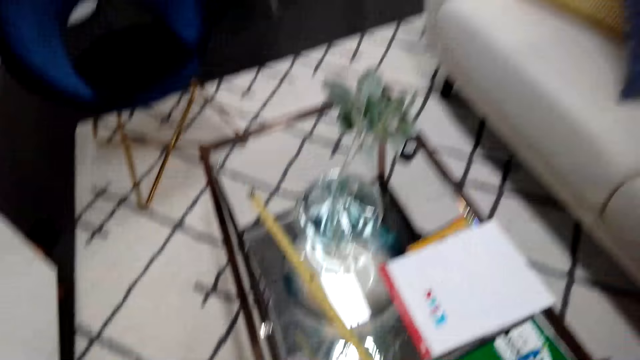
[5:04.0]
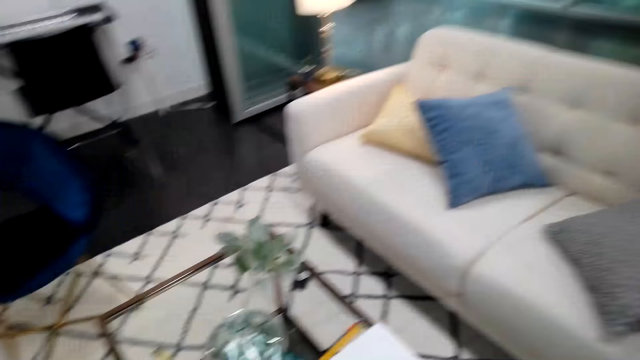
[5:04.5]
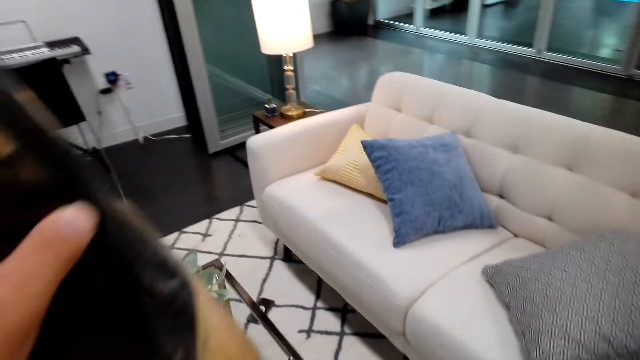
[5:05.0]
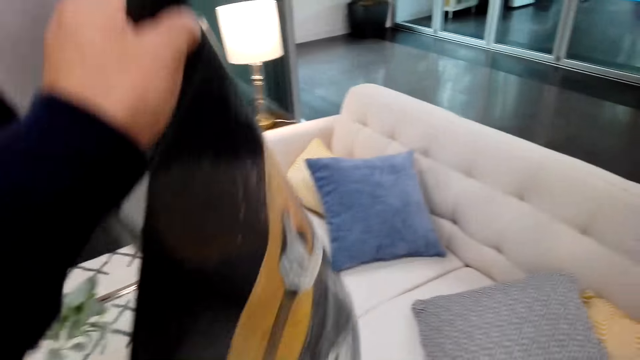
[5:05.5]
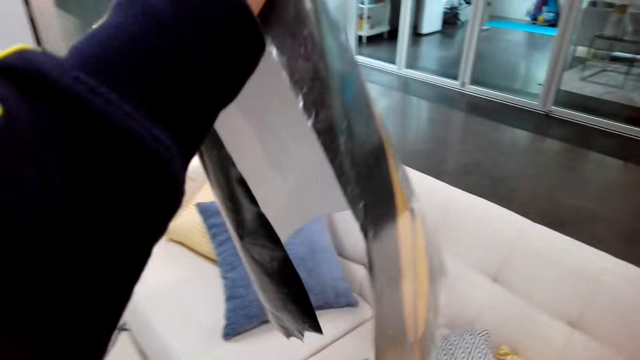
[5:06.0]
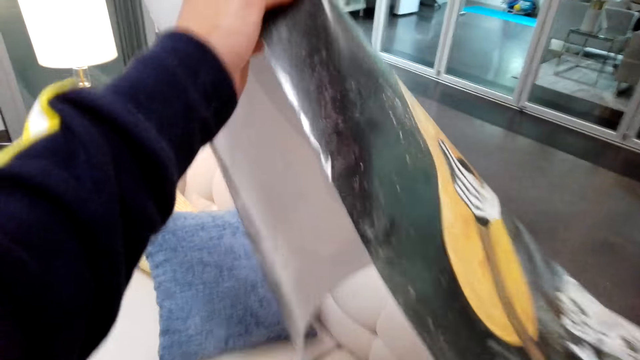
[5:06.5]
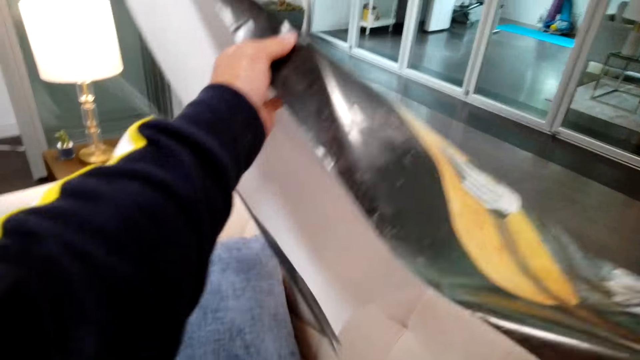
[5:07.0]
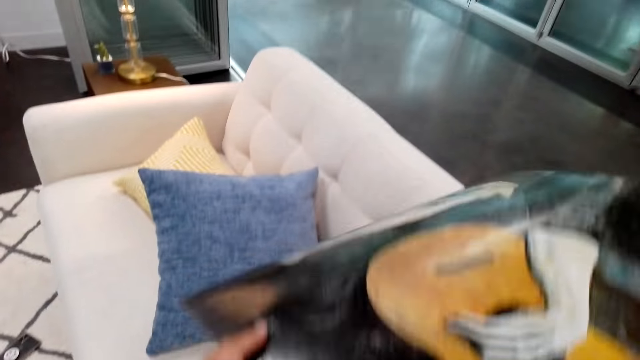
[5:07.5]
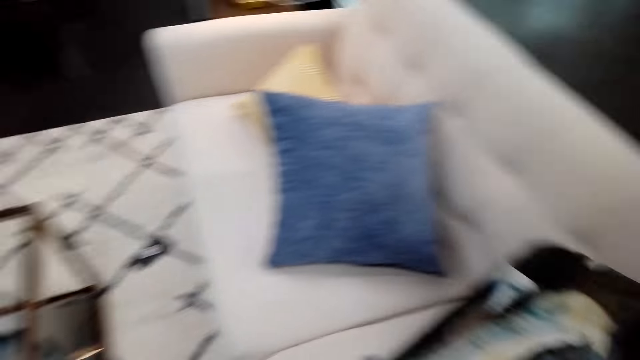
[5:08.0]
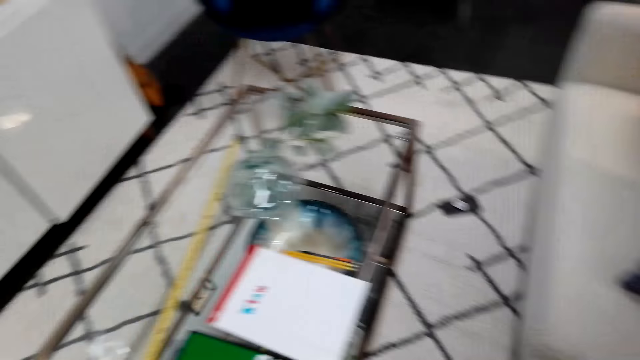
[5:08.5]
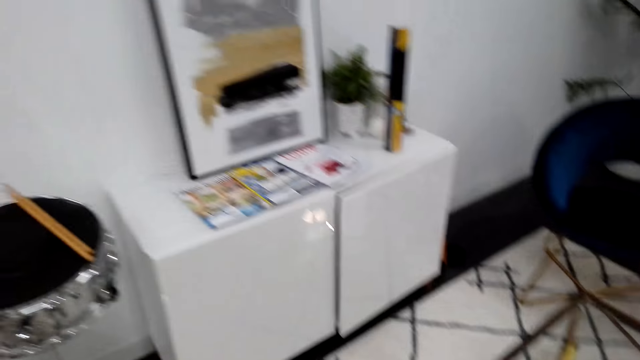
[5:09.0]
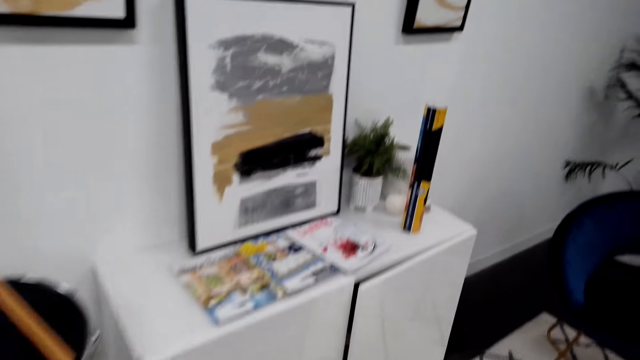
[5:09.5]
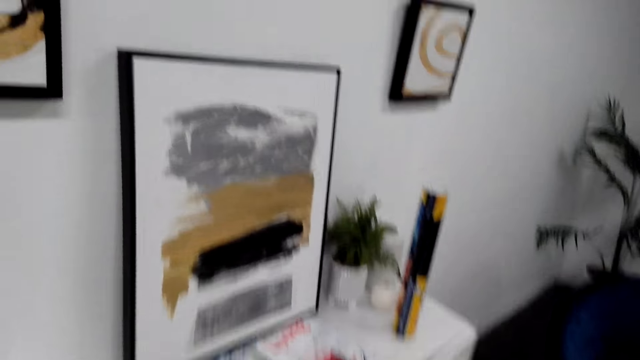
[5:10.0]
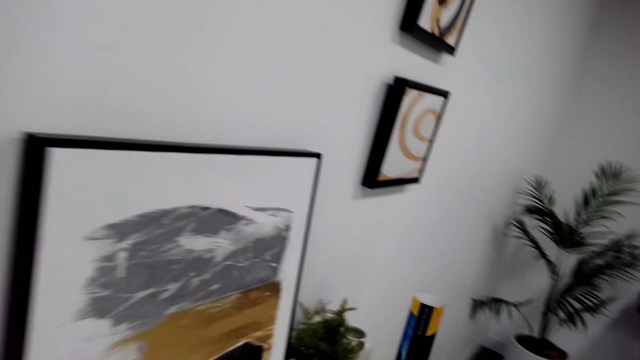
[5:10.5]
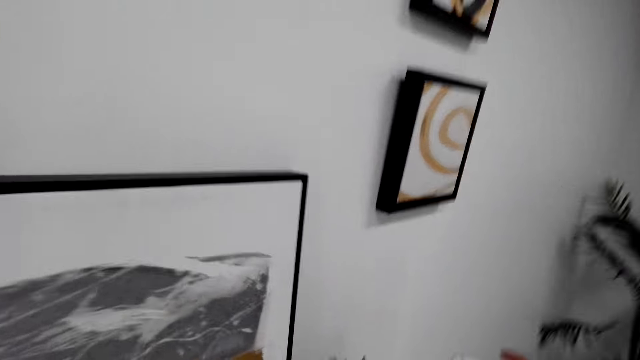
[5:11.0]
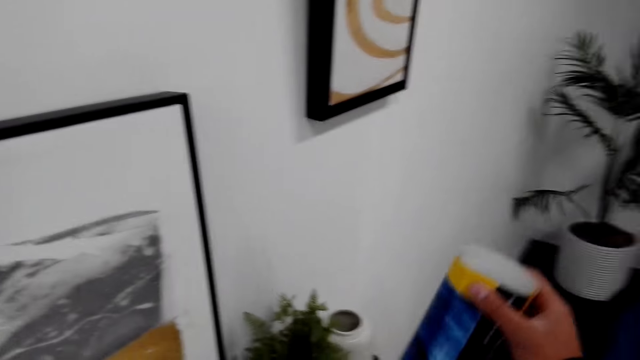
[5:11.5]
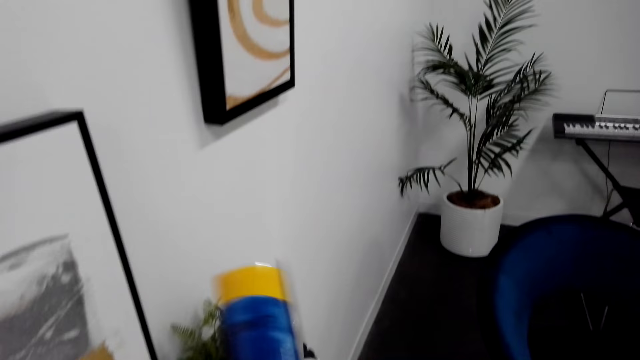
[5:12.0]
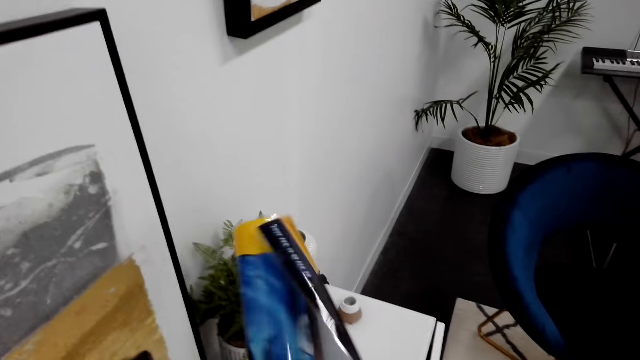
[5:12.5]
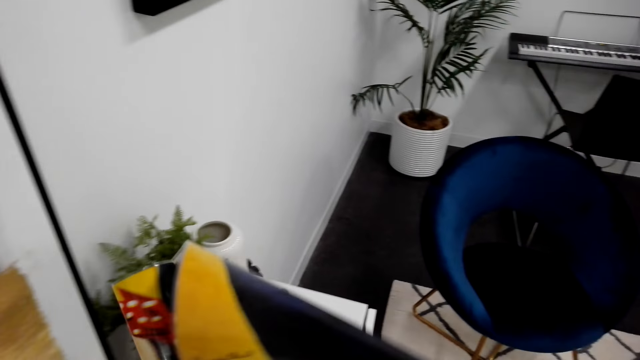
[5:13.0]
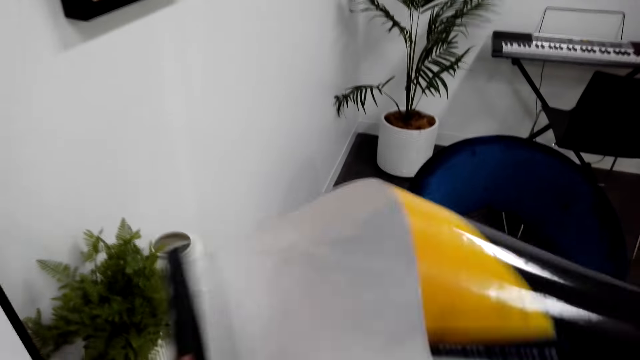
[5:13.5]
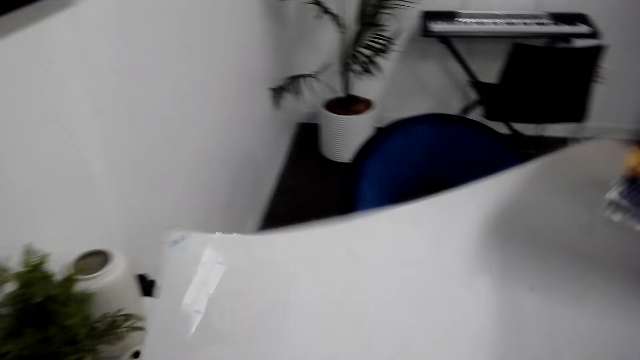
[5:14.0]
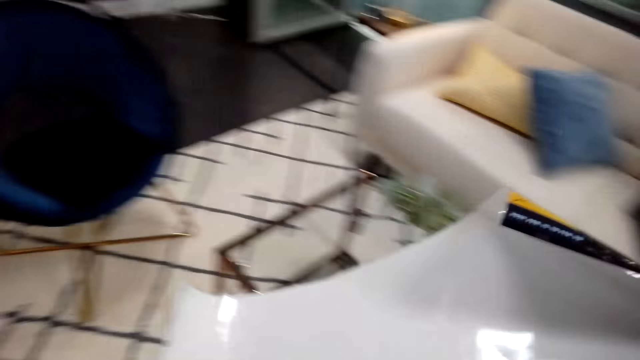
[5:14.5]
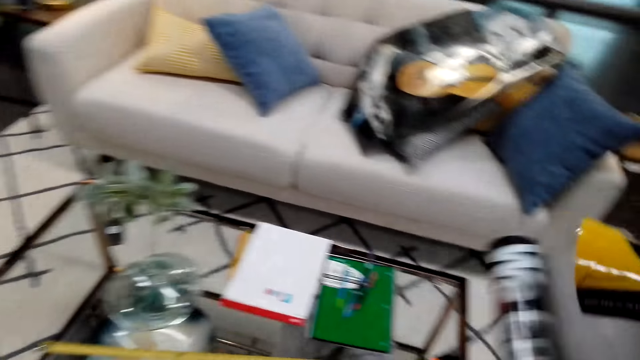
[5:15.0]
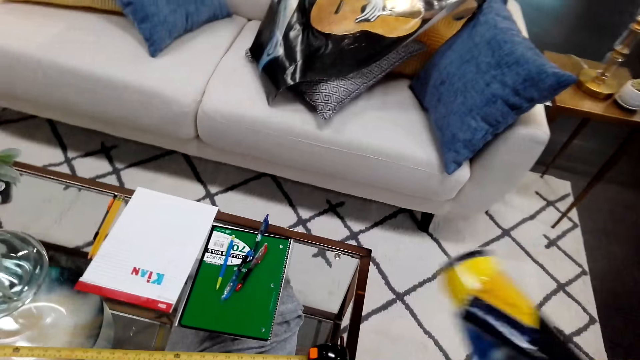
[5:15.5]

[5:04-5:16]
The camera wearer talks. A person talks. The camera wearer talks and puts the wall deco on the couch. They put the drawn picture down. They take a bent poster.

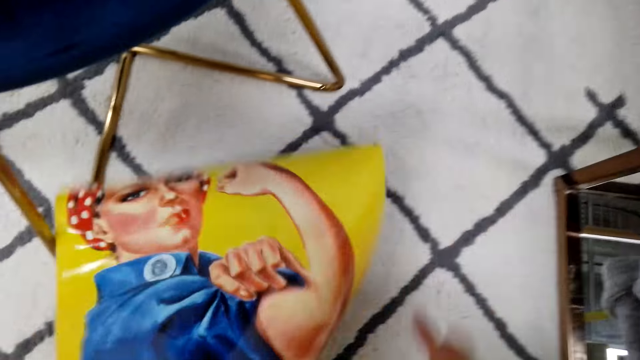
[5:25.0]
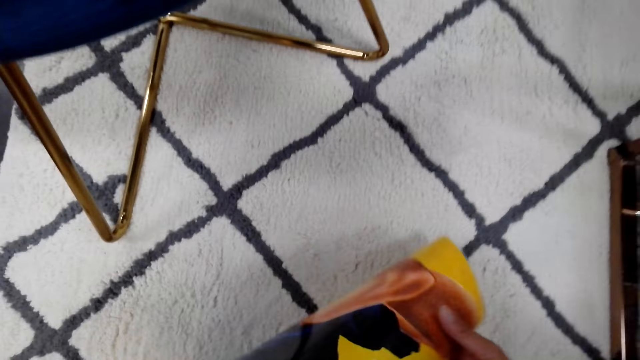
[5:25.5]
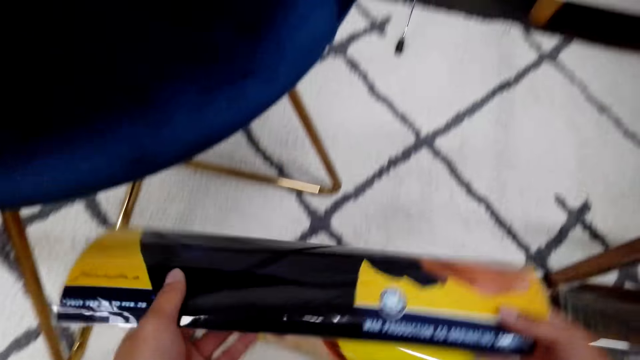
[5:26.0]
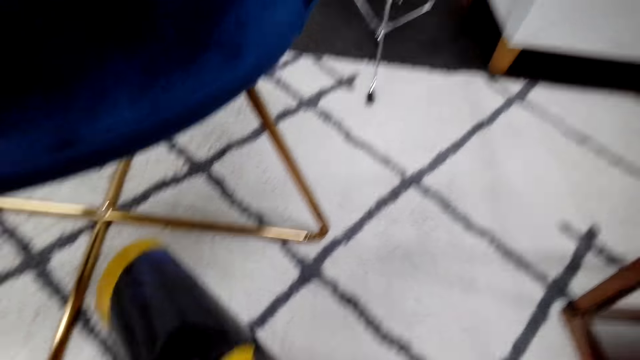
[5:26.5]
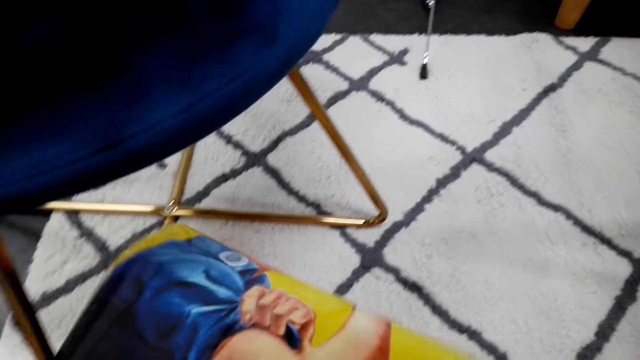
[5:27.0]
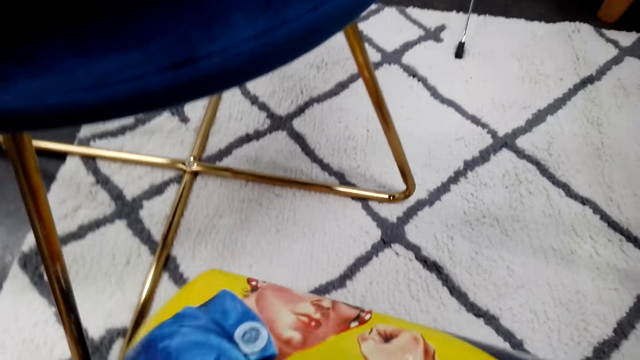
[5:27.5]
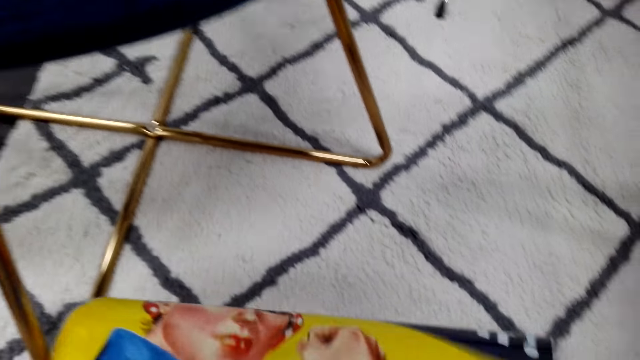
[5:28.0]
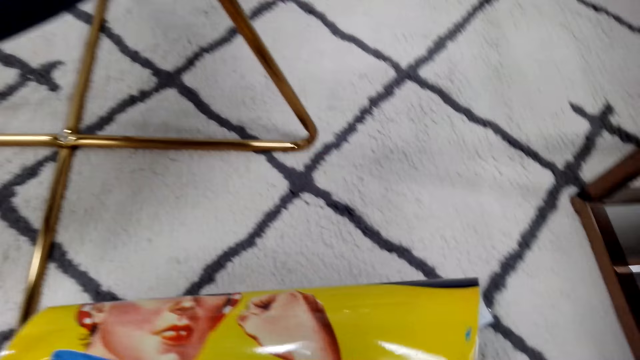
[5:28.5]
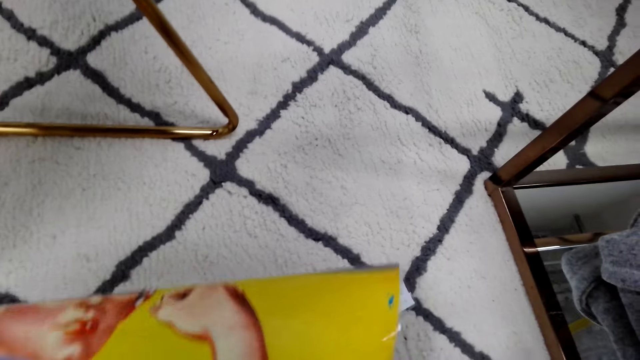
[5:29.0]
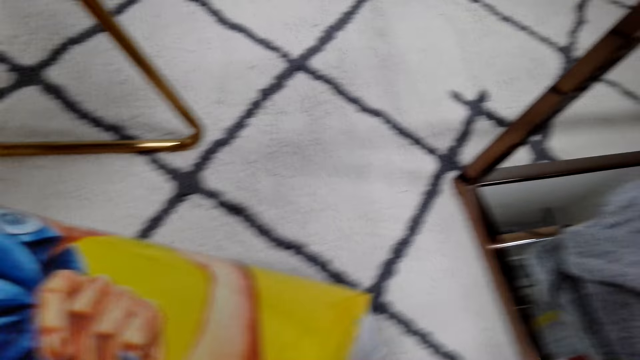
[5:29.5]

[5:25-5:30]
The camera wearer puts the poster down to level it.

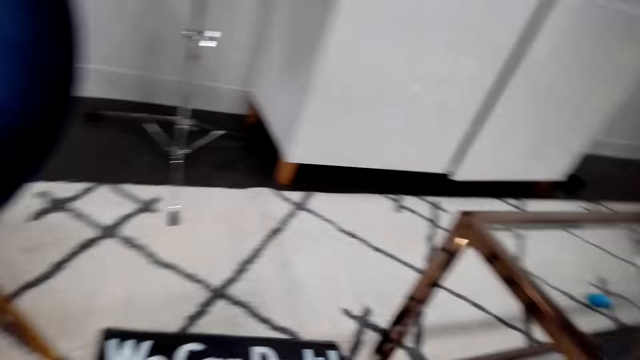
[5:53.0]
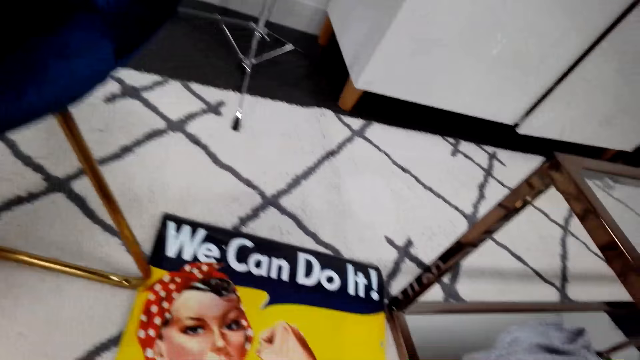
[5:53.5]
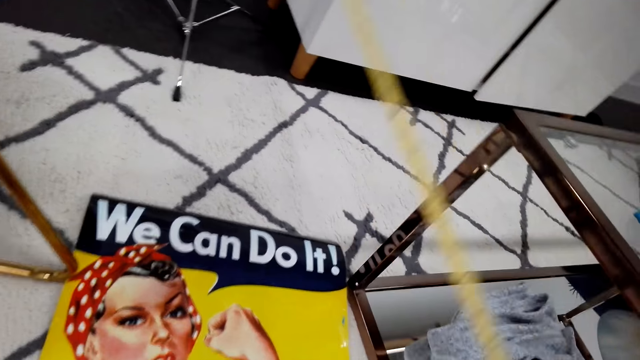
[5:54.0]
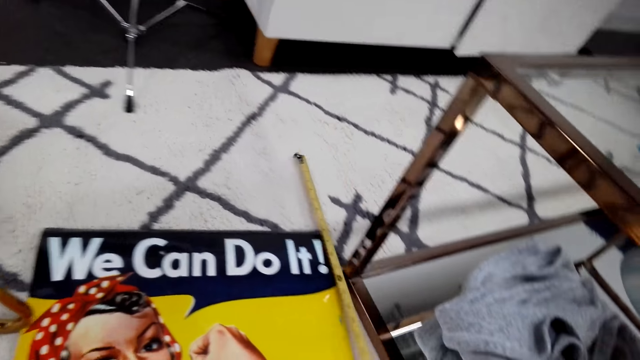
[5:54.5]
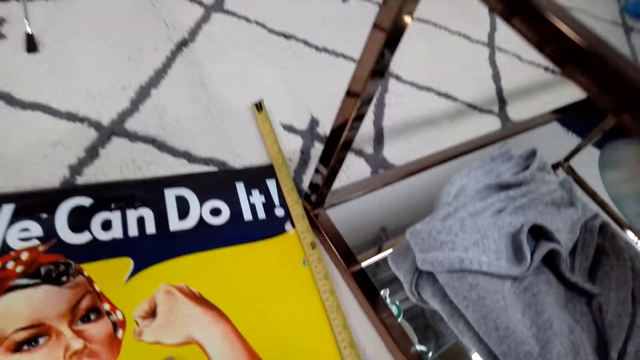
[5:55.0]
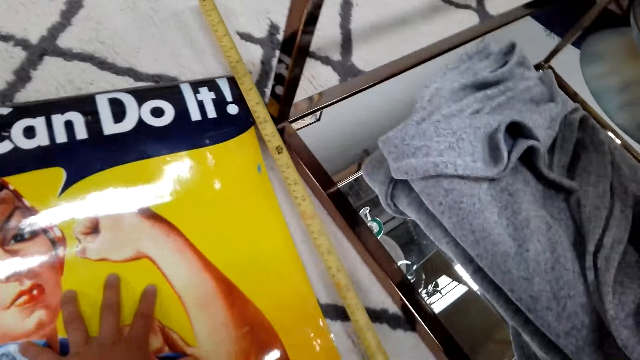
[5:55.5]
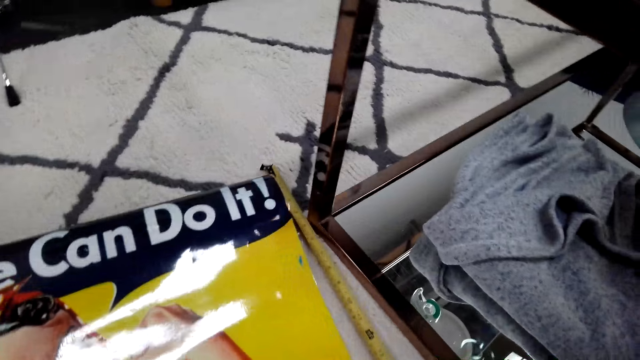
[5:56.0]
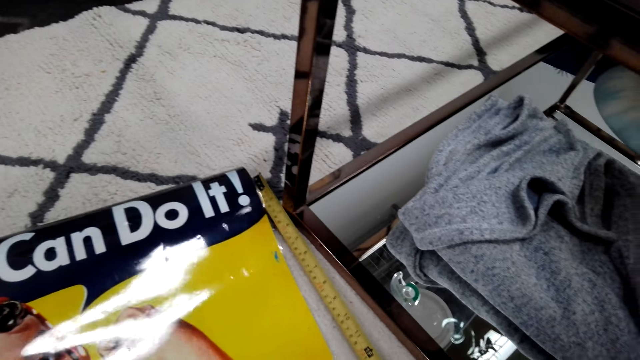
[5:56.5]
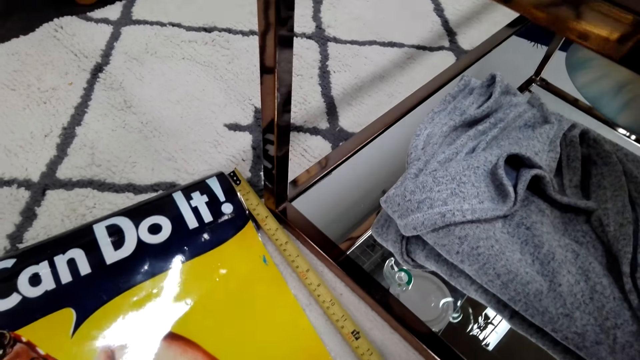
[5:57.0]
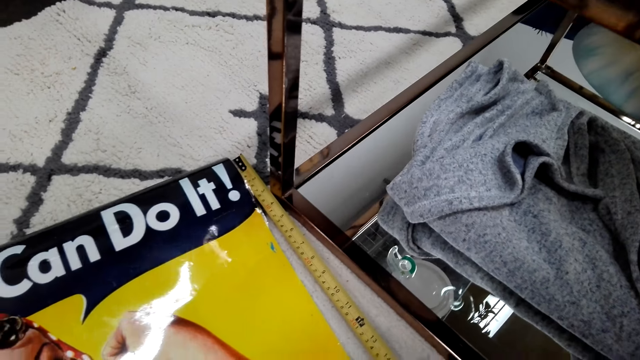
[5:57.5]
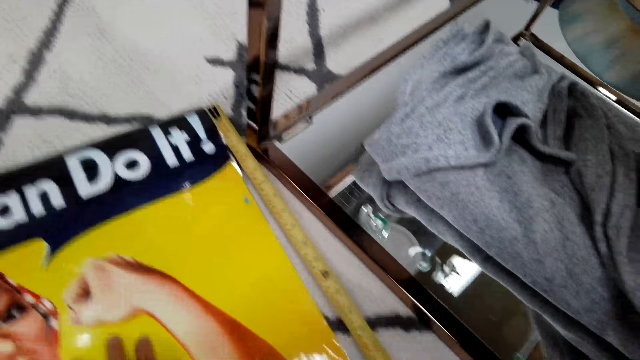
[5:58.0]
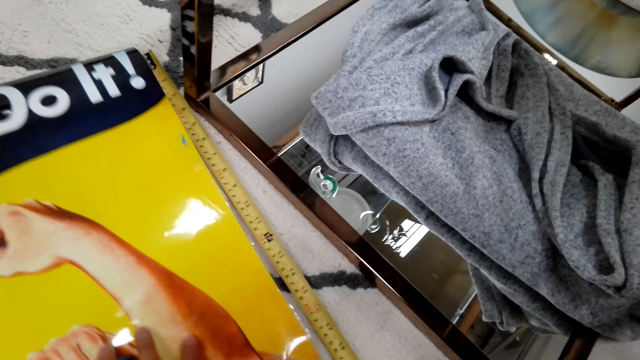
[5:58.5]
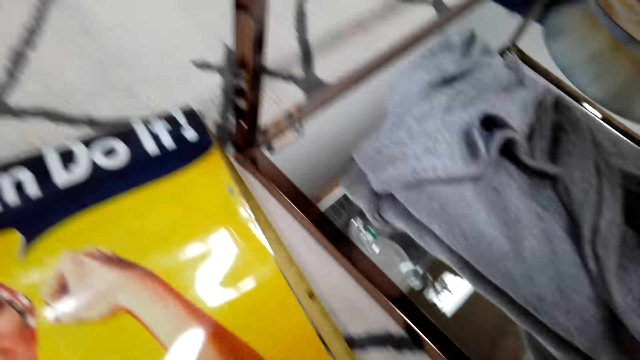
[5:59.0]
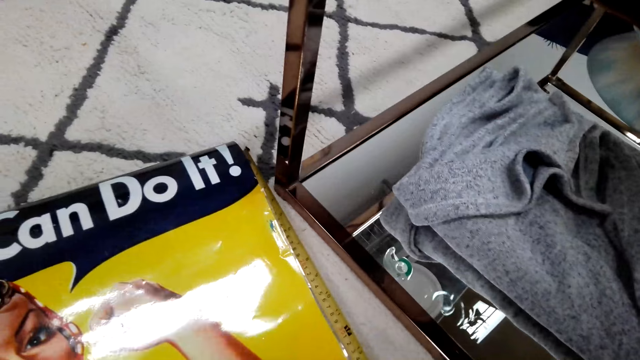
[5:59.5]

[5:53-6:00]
The camera wearer measures the picture with a tape measure on the floor.
